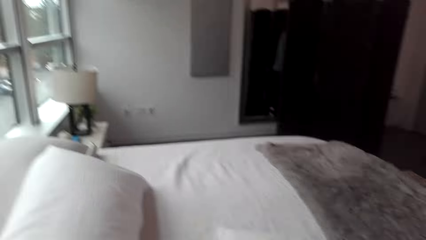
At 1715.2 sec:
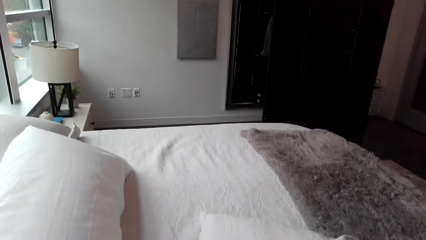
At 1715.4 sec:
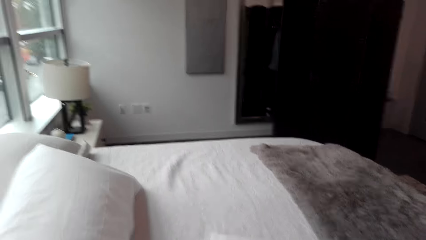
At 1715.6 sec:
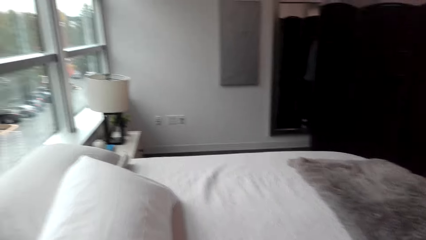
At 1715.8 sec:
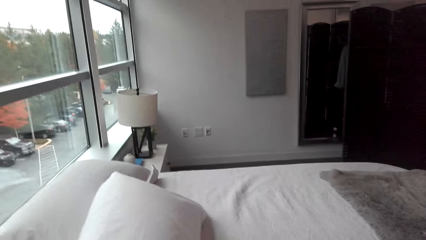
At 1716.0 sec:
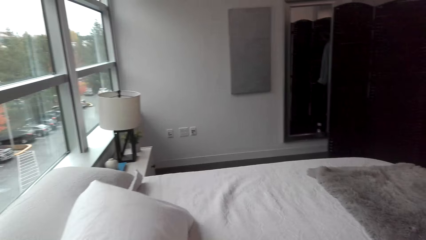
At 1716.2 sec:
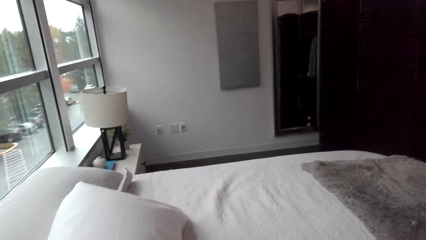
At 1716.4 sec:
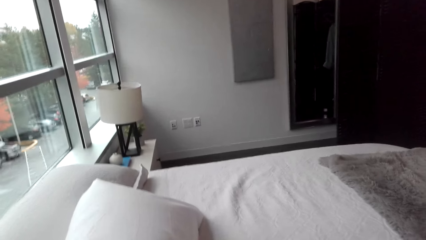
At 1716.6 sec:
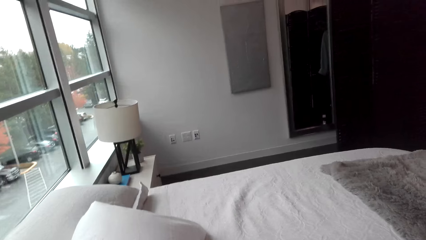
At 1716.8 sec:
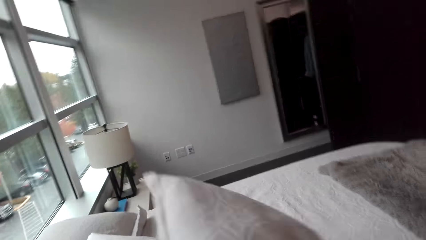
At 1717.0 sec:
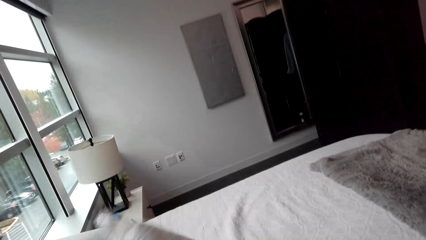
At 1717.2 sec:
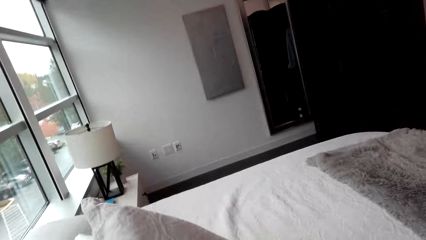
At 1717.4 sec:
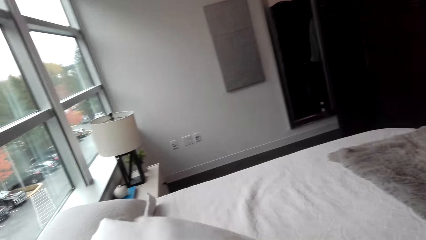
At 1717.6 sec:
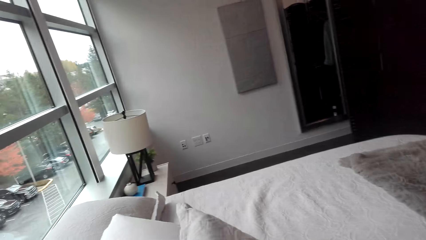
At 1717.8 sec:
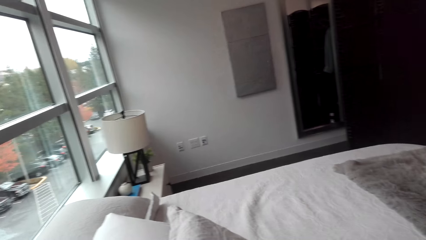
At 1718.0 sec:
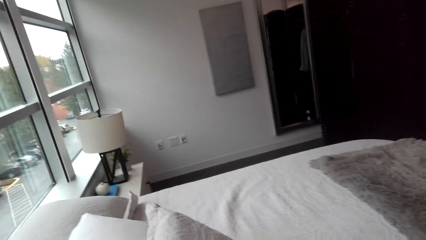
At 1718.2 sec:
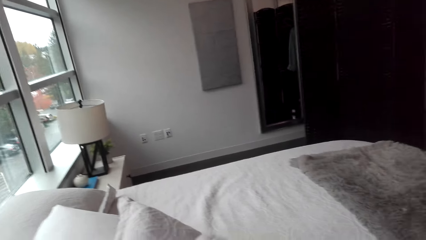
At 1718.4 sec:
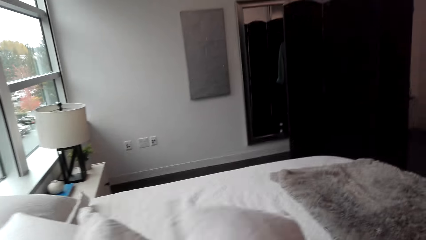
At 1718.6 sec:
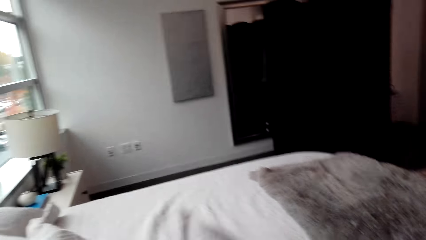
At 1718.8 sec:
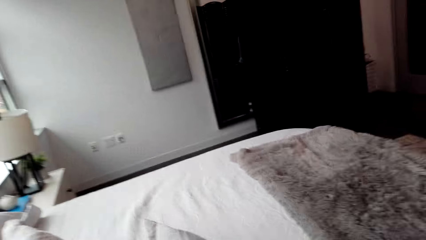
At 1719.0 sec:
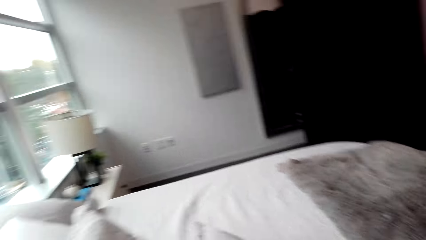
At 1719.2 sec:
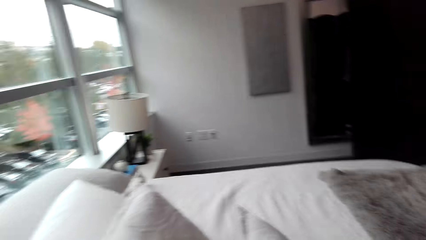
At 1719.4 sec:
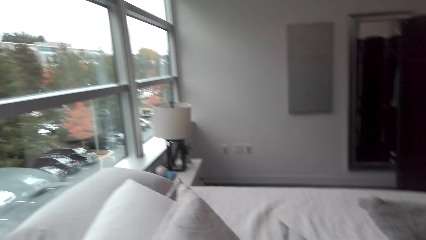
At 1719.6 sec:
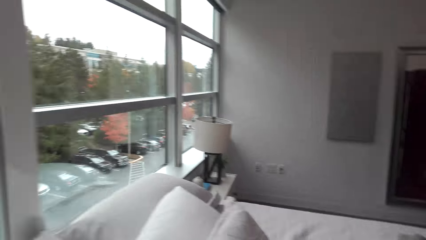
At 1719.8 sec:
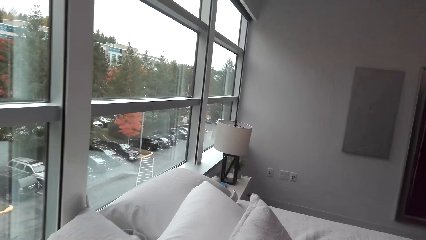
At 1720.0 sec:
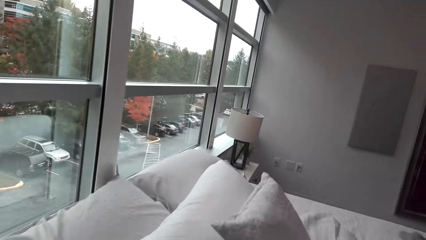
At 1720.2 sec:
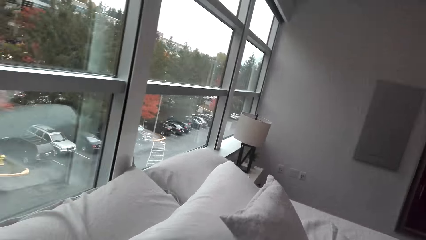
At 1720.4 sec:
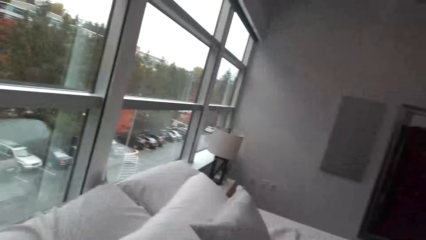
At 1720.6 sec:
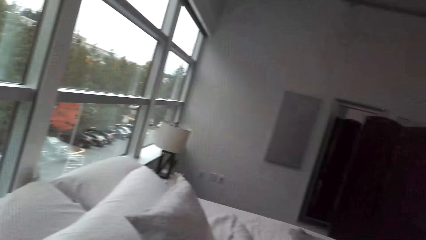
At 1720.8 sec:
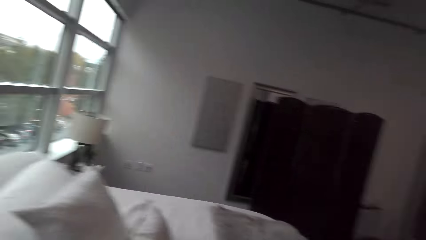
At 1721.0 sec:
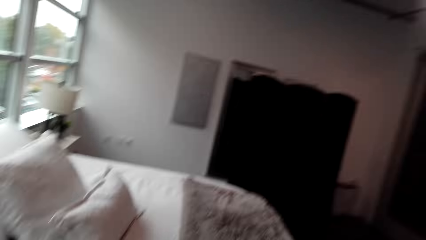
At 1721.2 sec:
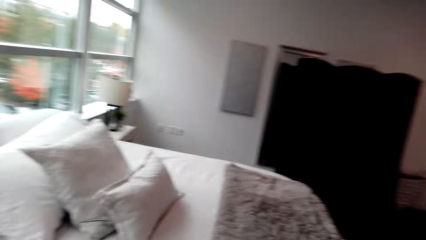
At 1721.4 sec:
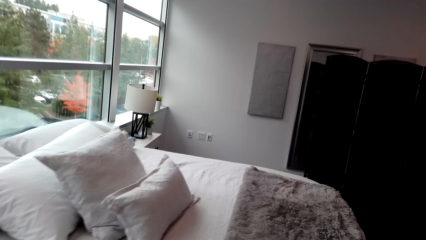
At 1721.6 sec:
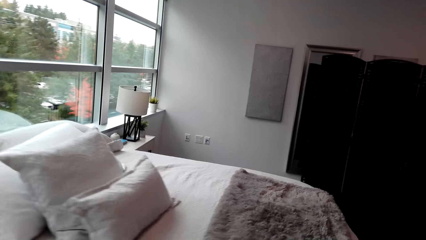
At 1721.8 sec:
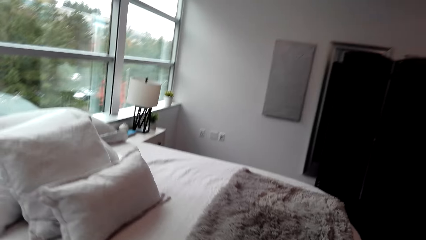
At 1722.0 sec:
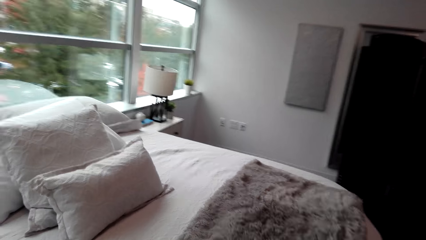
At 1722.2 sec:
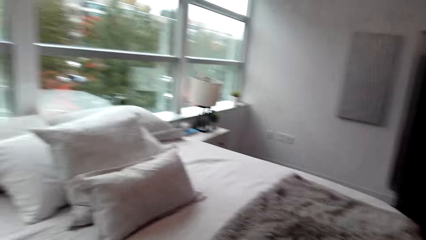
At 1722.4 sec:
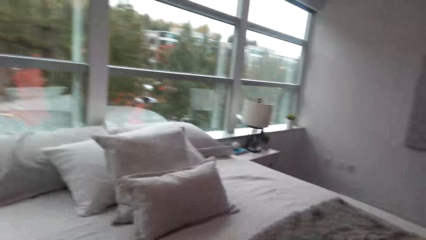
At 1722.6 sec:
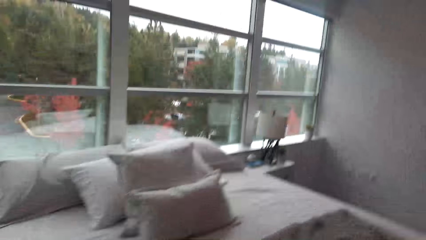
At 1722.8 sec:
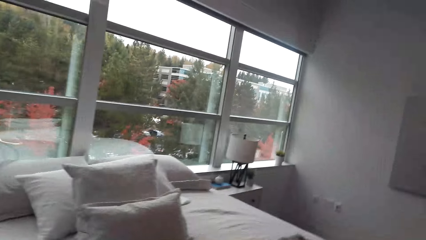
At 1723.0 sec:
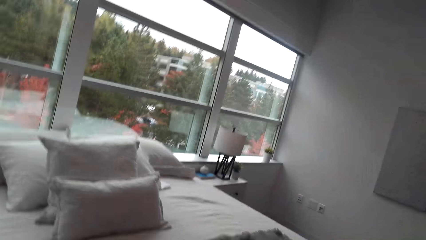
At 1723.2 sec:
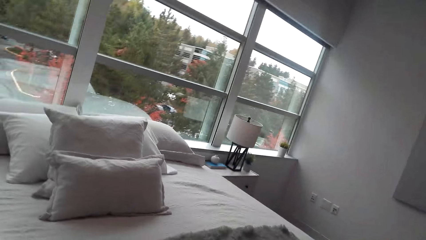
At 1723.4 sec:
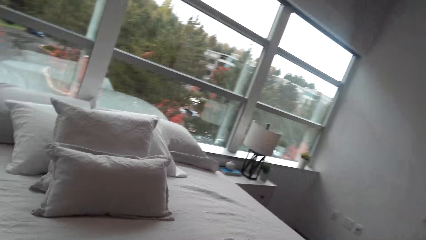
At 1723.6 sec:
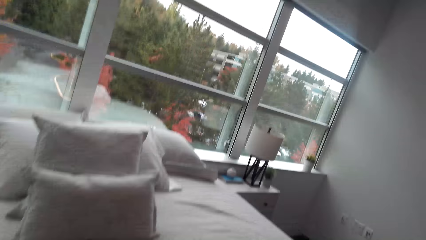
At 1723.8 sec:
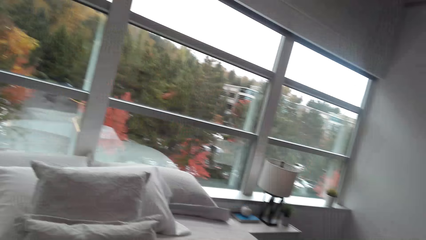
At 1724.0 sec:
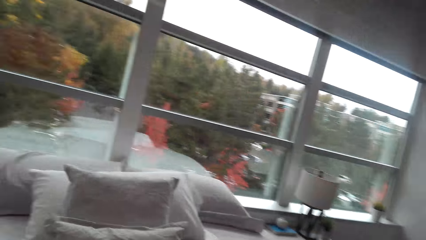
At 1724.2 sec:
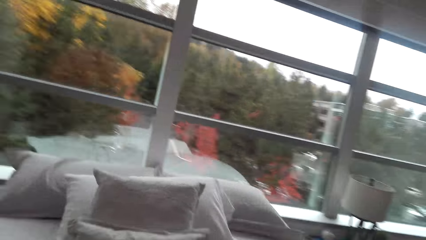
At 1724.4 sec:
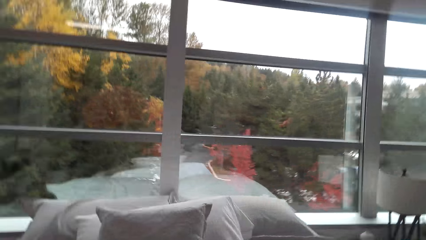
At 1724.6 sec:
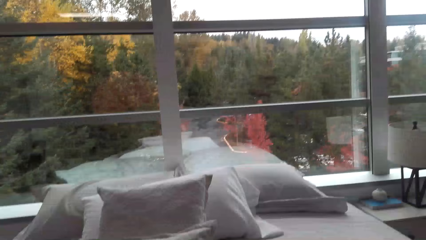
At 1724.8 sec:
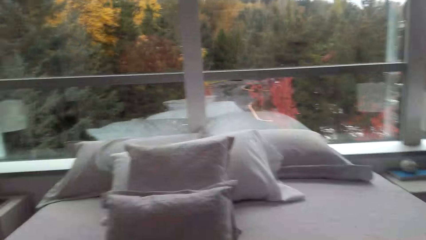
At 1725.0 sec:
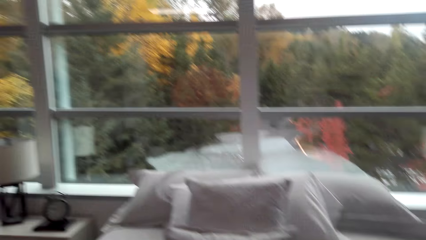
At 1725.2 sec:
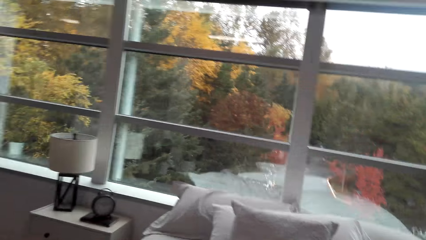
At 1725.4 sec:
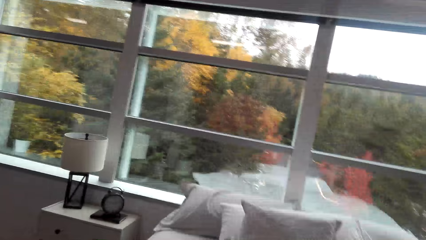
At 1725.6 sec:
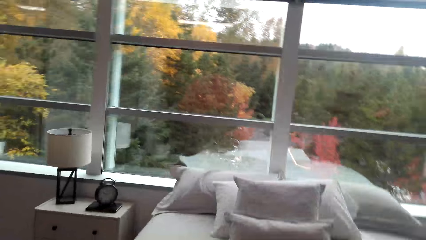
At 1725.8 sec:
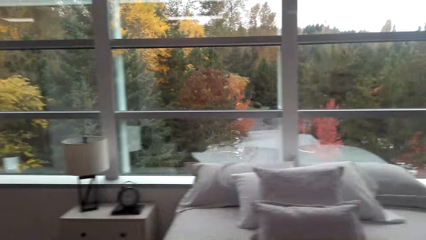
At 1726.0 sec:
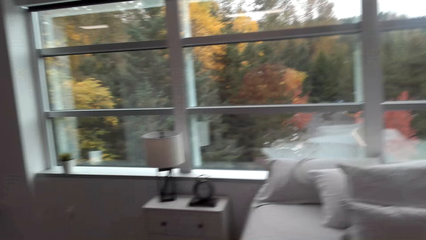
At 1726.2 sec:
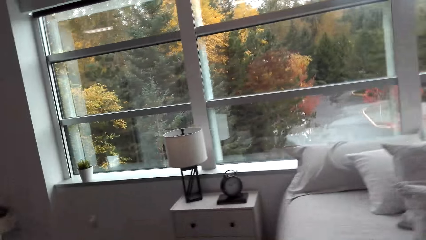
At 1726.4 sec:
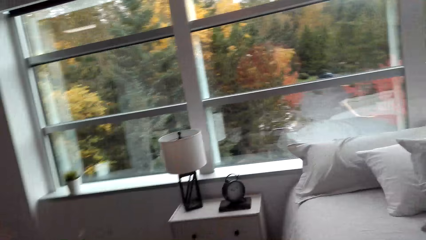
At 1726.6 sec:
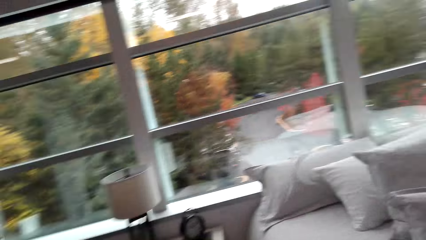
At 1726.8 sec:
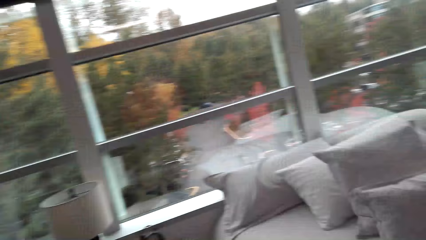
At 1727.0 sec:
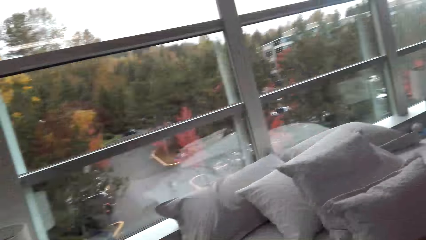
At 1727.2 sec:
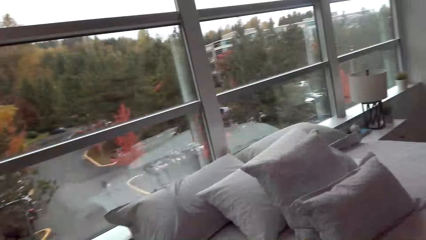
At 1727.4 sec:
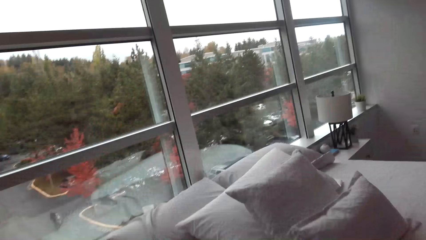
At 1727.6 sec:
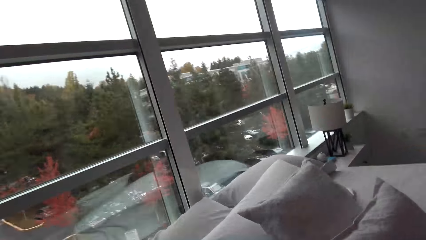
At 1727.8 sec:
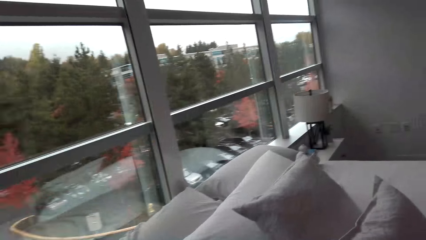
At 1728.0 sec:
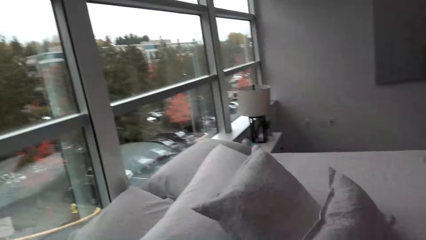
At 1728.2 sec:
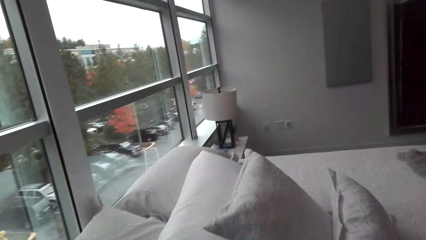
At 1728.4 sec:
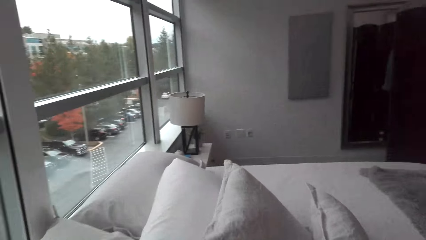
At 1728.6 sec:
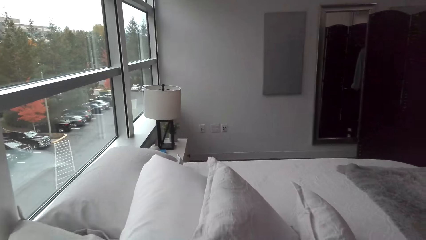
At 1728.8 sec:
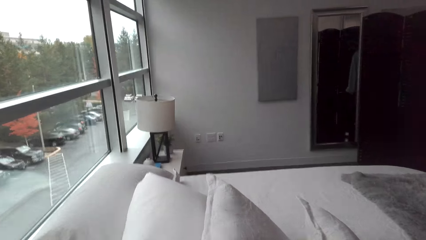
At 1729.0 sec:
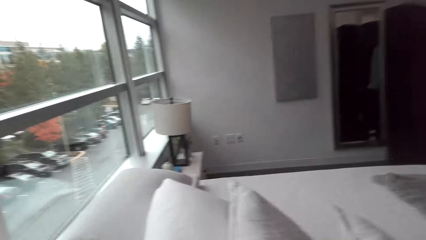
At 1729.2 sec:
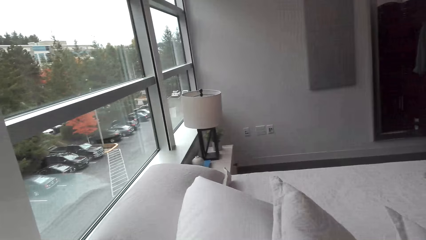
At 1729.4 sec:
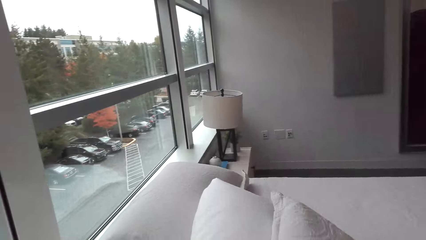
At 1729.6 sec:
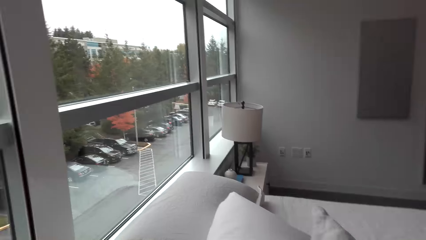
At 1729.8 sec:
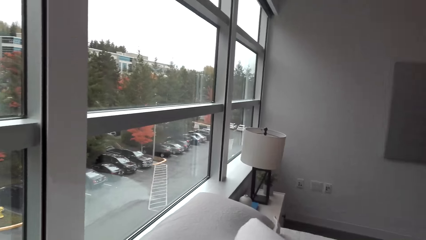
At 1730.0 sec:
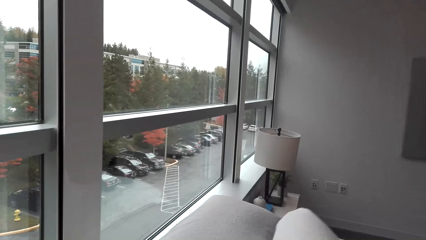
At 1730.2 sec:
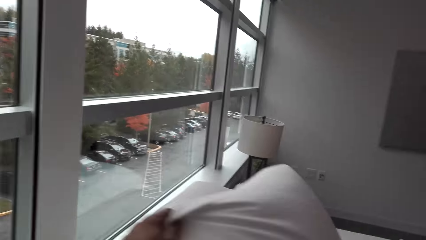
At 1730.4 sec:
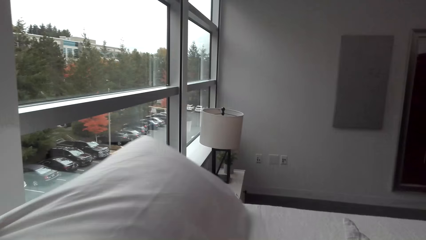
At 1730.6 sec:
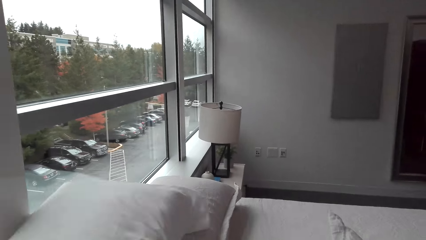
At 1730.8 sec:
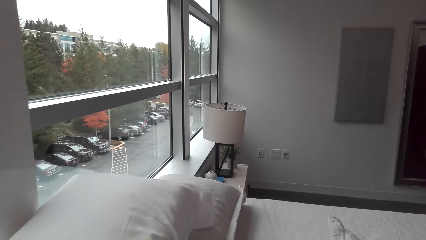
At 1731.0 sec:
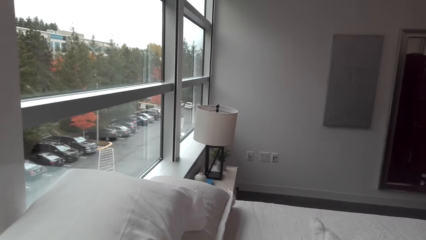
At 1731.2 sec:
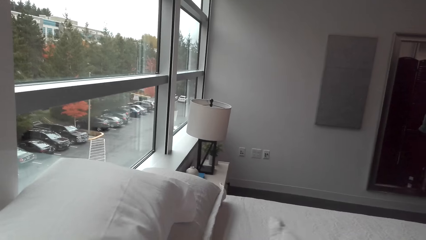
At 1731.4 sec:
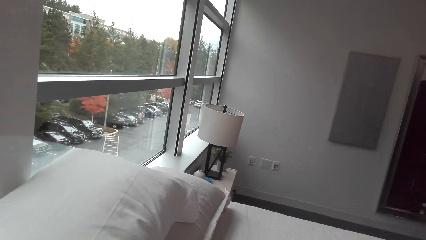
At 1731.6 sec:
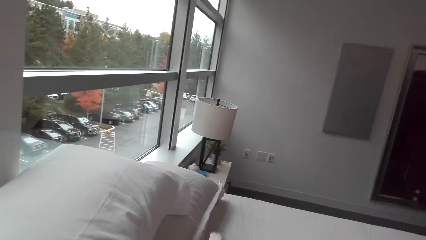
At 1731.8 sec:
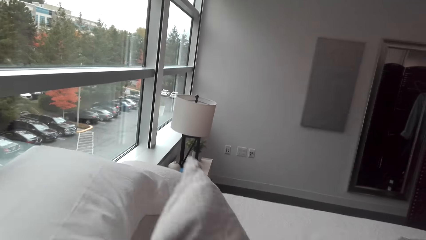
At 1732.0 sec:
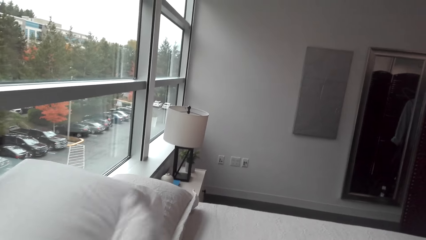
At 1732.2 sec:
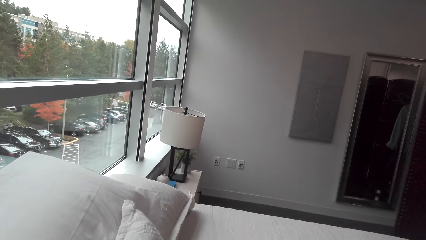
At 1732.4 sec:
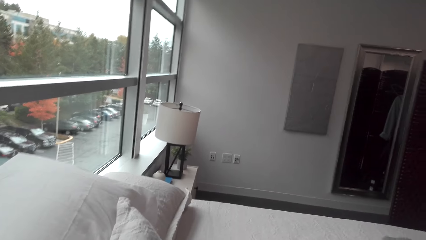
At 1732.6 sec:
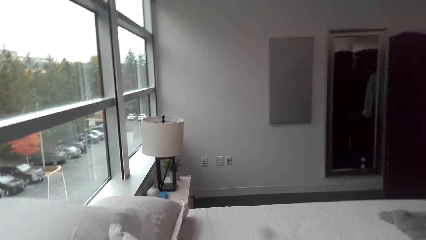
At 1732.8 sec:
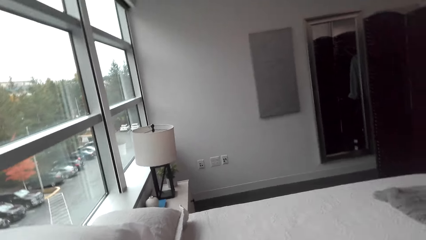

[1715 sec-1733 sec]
The camera wearer puts the pillow on the bed. They move around. They adjust the pillows.
